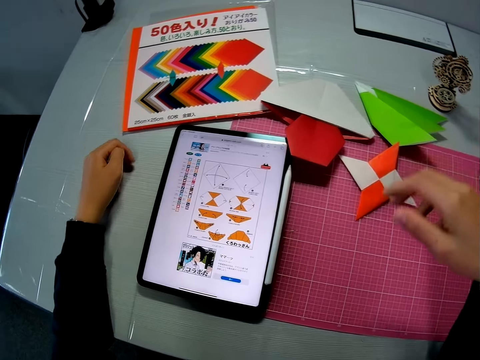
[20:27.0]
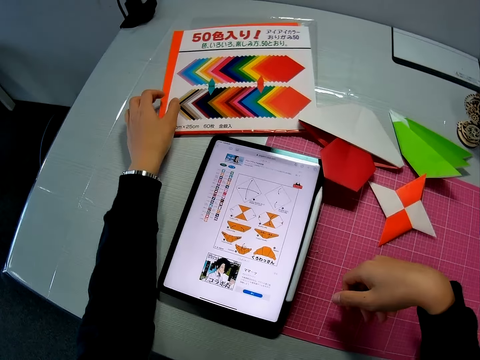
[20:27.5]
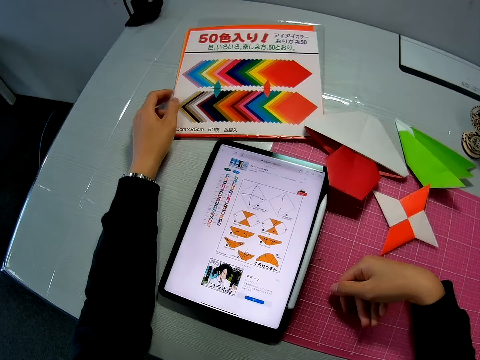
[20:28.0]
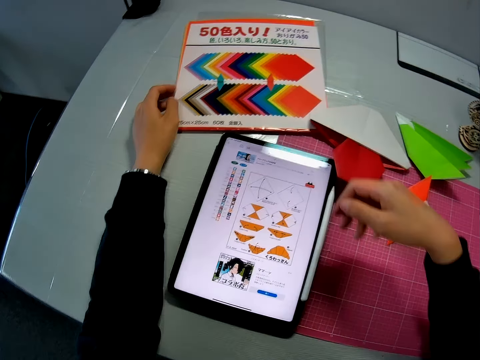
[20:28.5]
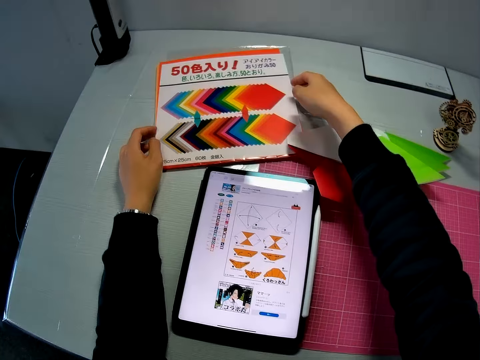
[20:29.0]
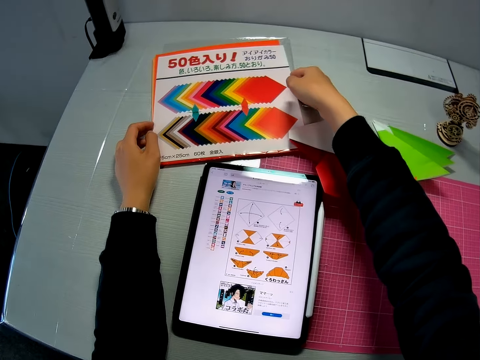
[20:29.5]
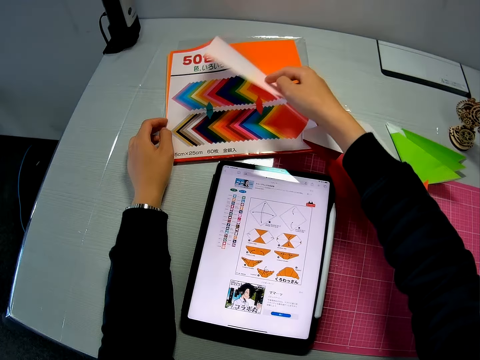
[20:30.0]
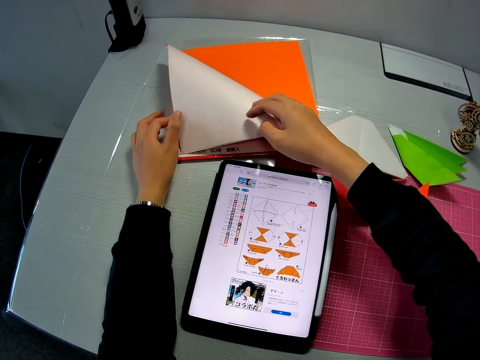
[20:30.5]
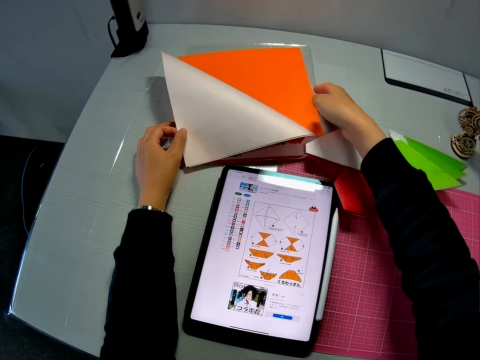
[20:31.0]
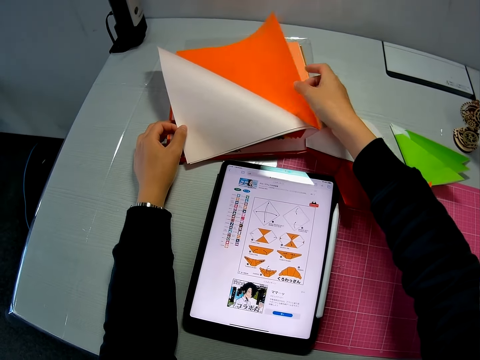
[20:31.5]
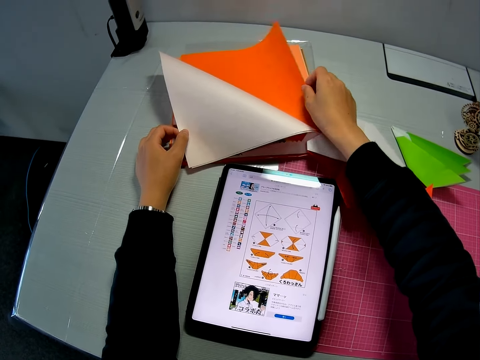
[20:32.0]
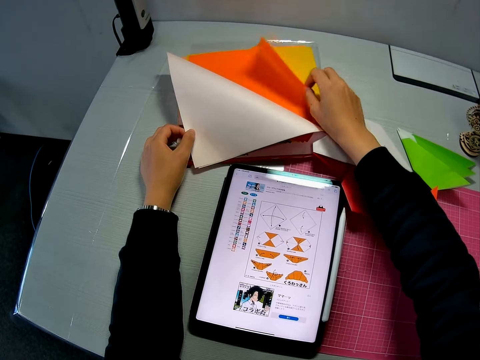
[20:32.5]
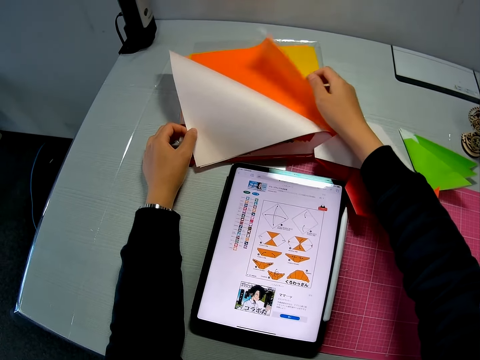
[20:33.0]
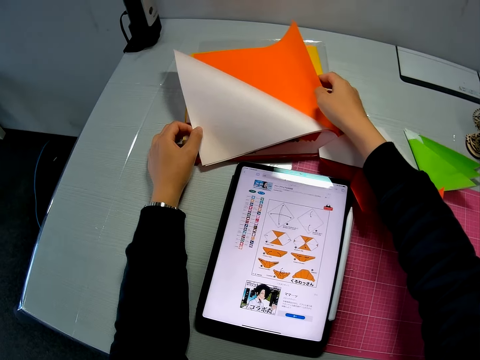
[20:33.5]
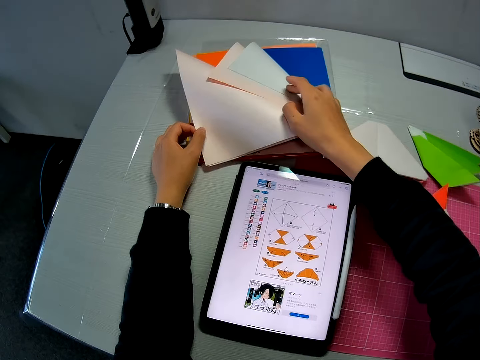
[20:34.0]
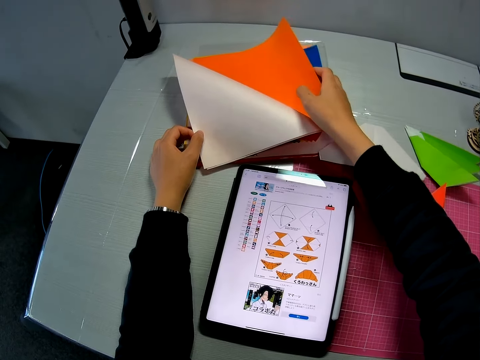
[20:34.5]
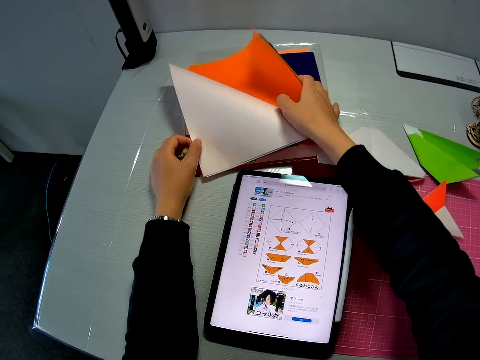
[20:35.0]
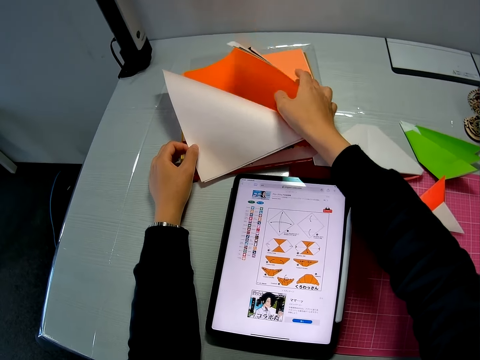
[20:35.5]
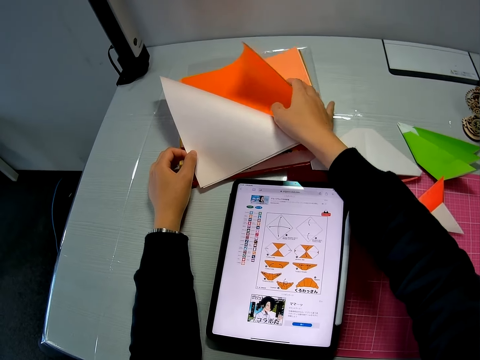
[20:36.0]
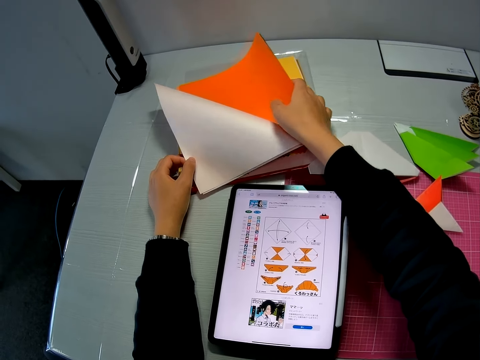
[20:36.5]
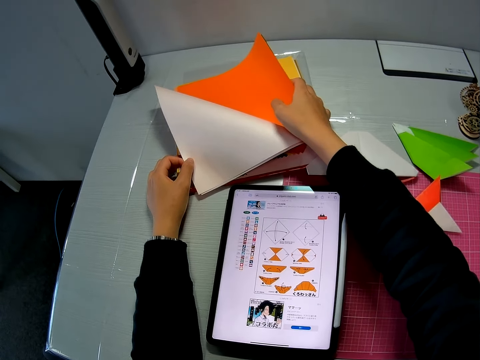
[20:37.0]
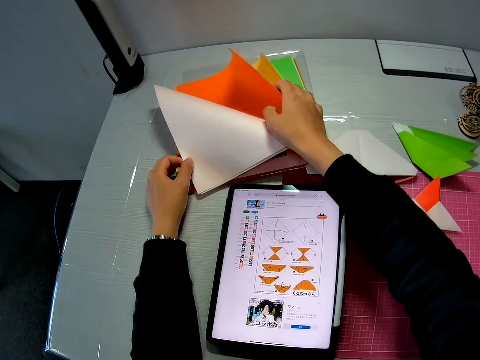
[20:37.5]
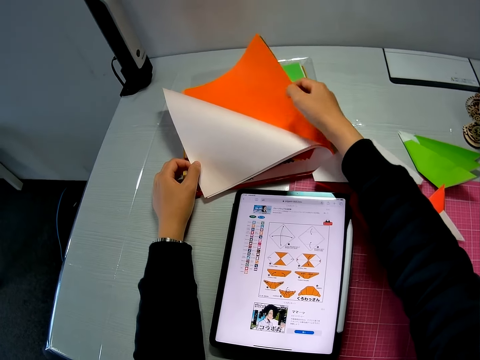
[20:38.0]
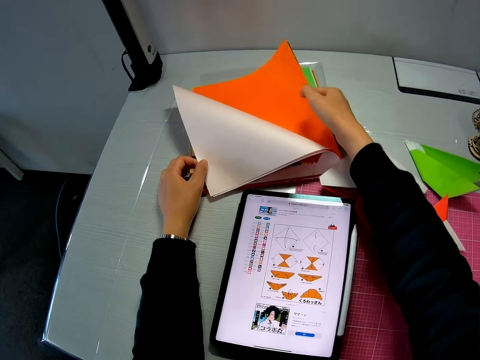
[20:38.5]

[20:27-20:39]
The camera wearer drops the paper star on a mat. They fold a paper. They flip the pages of a colored sketchbook on the table.

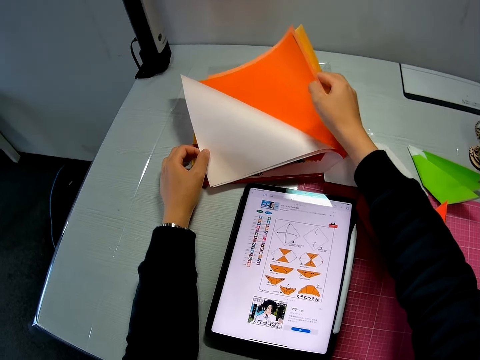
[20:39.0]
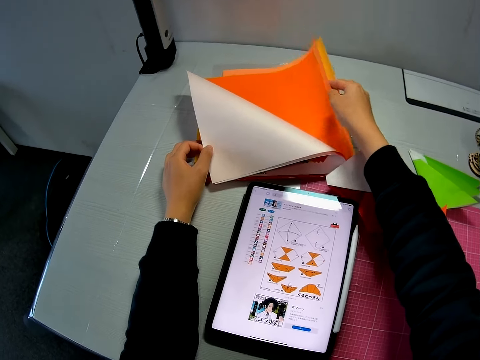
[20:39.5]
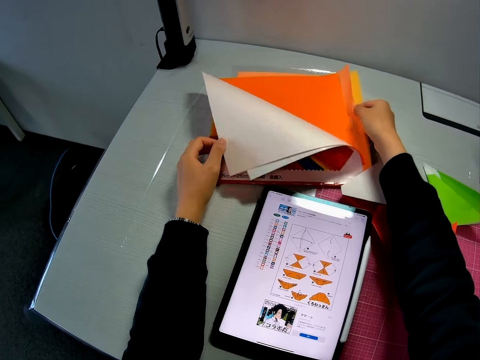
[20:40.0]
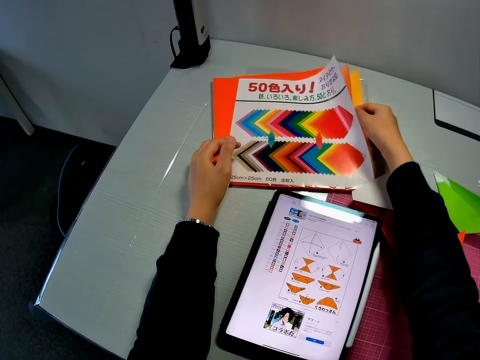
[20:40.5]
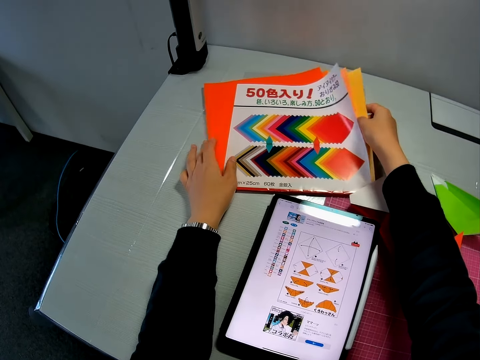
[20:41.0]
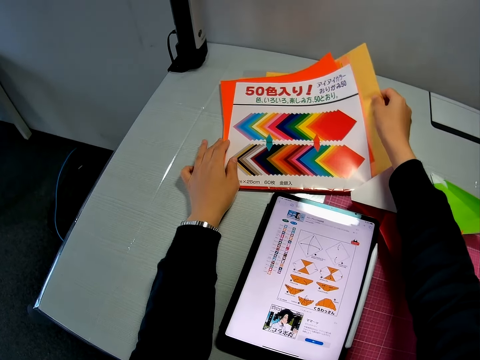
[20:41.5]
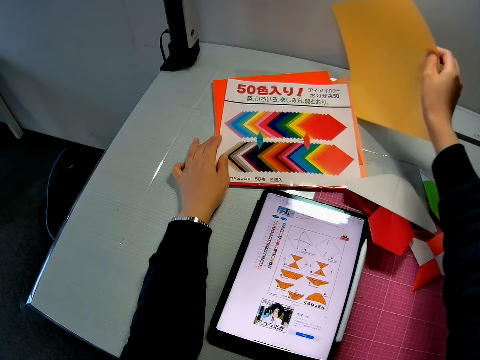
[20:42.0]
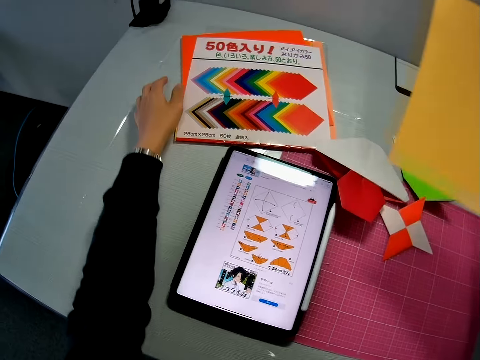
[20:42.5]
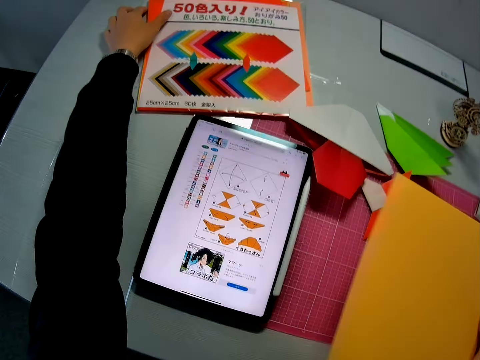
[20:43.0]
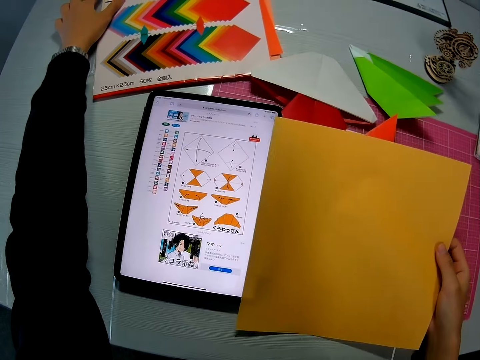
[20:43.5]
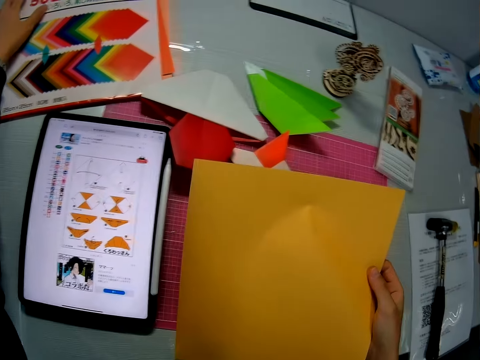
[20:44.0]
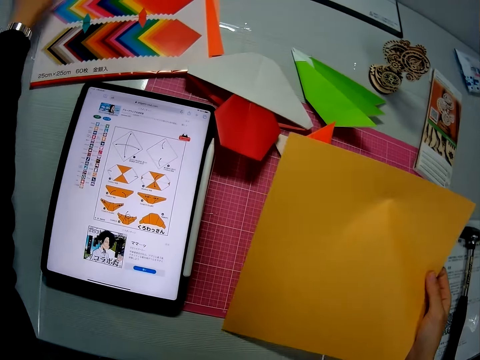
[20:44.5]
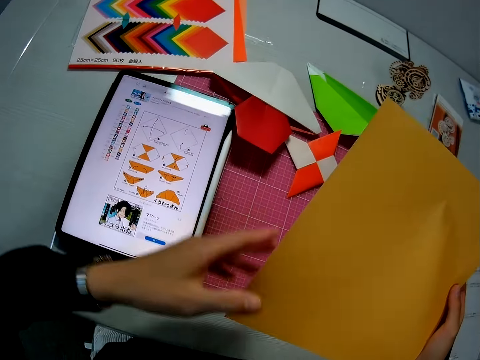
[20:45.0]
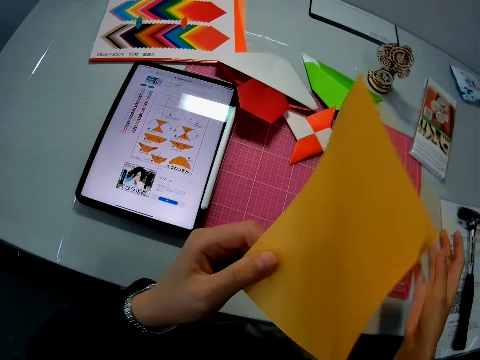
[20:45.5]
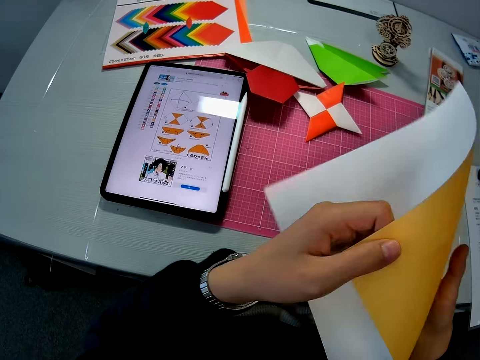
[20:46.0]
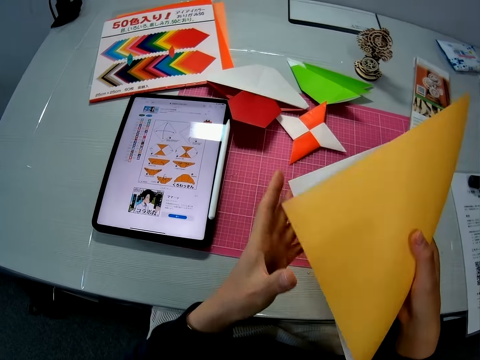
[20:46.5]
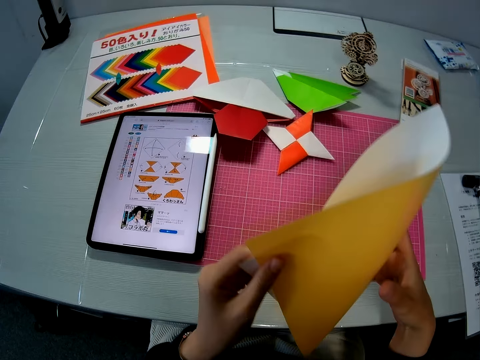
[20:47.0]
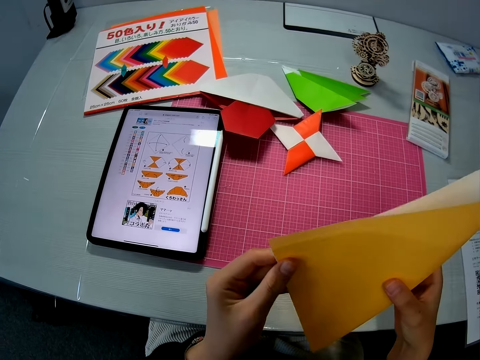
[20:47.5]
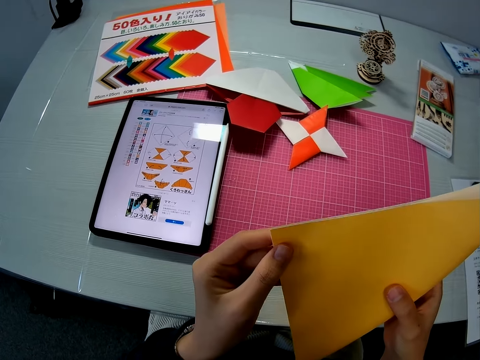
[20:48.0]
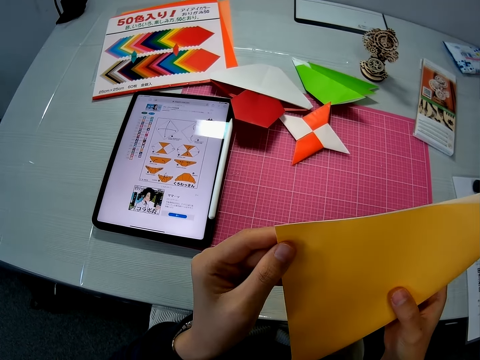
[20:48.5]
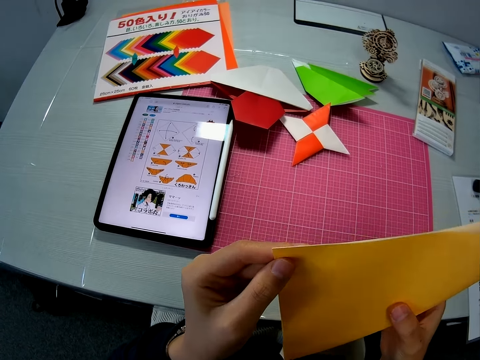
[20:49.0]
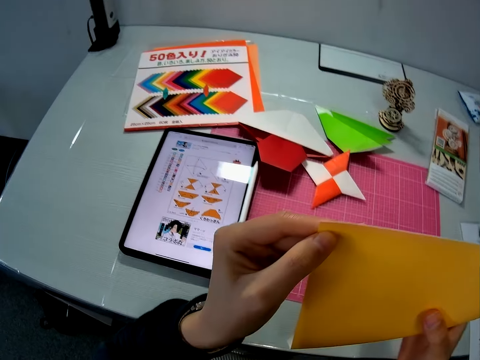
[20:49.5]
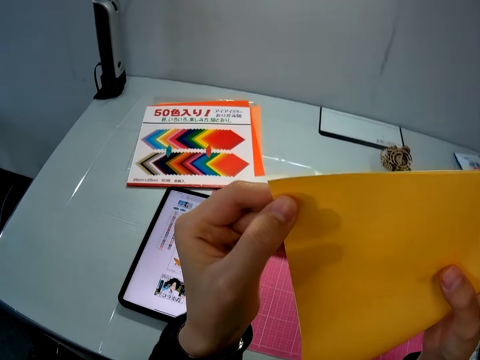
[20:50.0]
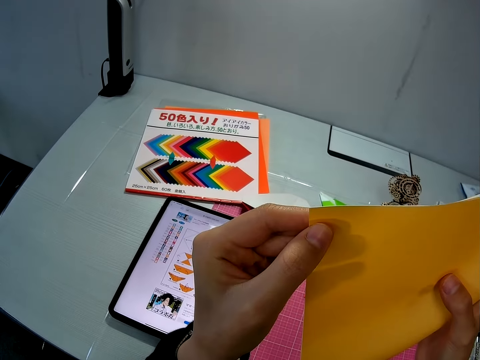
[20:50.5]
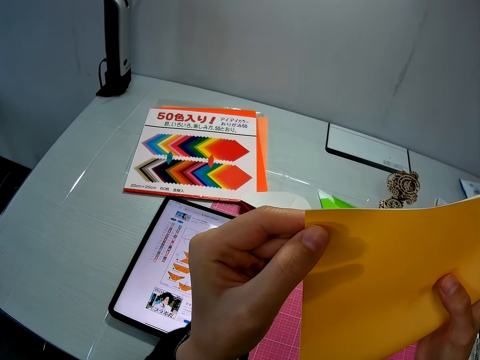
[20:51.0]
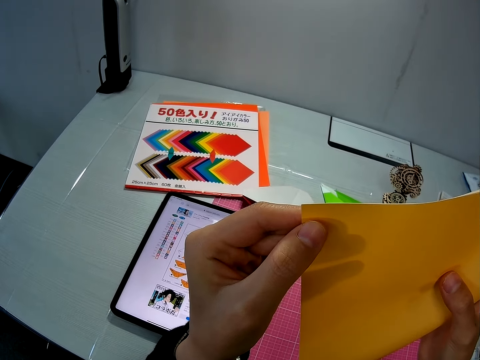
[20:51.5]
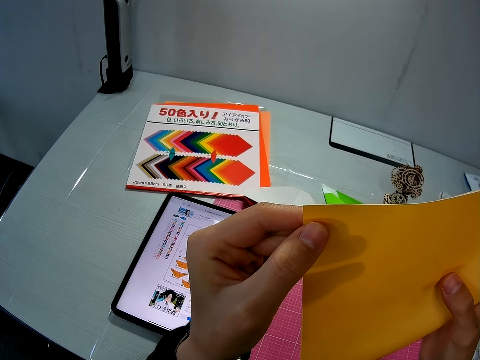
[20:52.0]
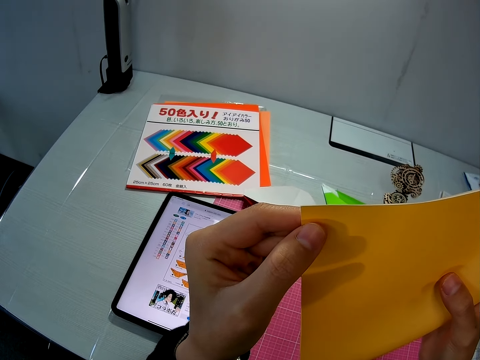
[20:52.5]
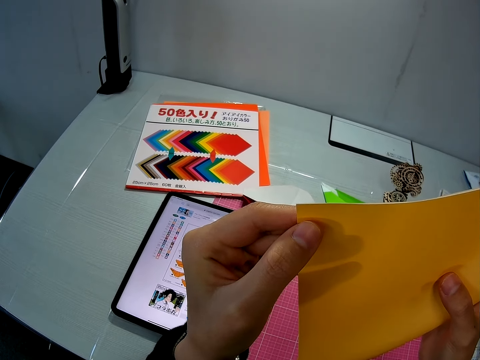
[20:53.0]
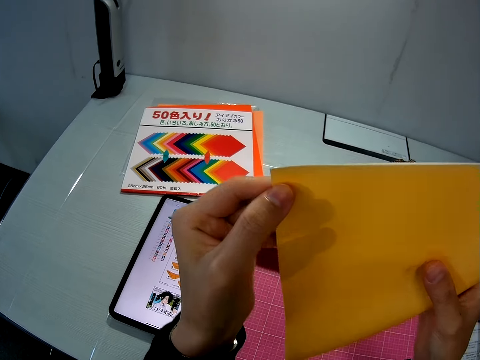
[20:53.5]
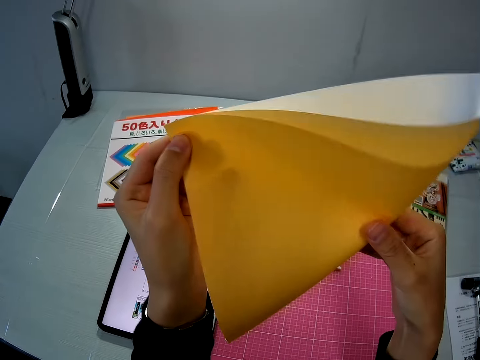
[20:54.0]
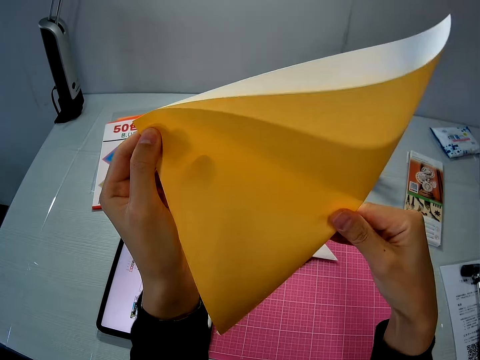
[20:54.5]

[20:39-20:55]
The camera wearer unfolds a paper. She removes a yellow colored paper from the sketchbook. She adjusts the sketchbook with her left hand. She holds the paper with both hands. She folds the yellow colored paper in her hands.
